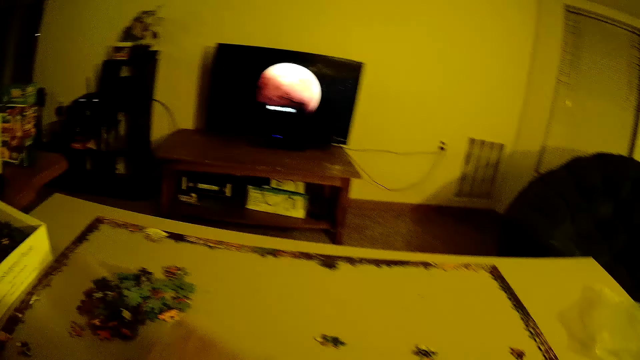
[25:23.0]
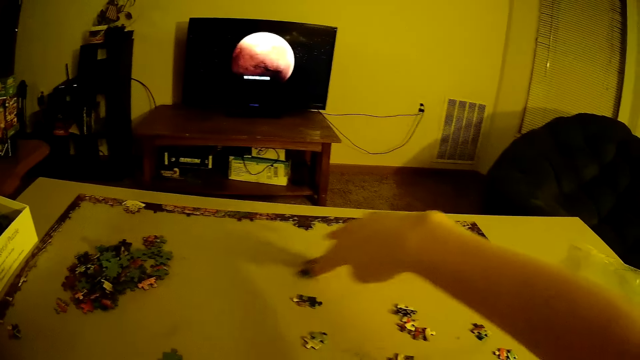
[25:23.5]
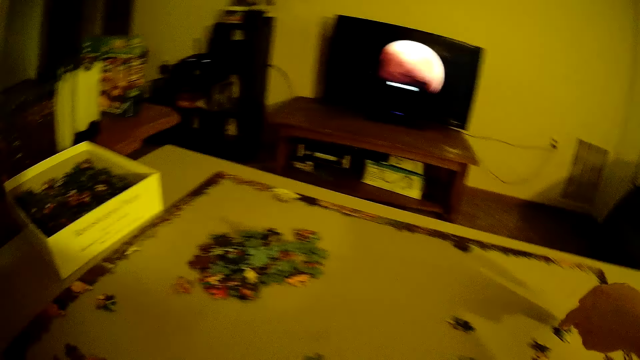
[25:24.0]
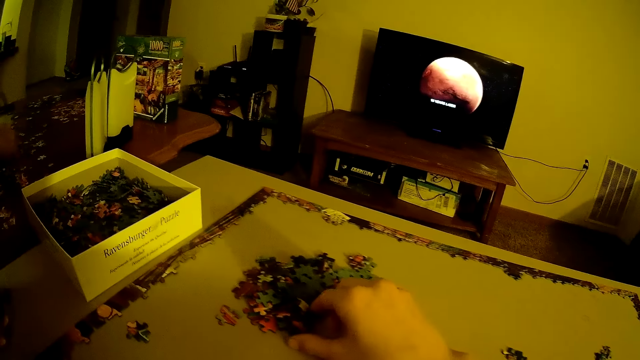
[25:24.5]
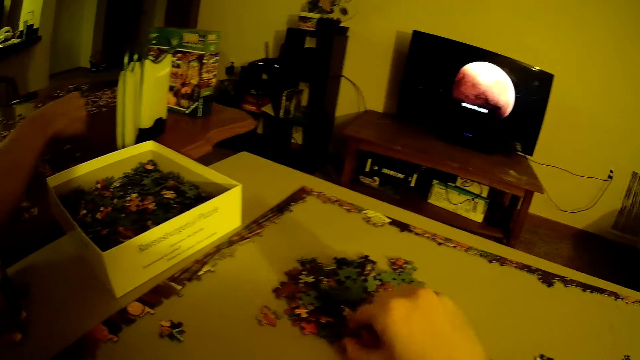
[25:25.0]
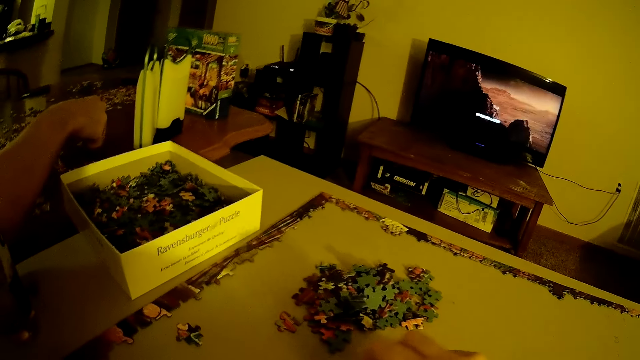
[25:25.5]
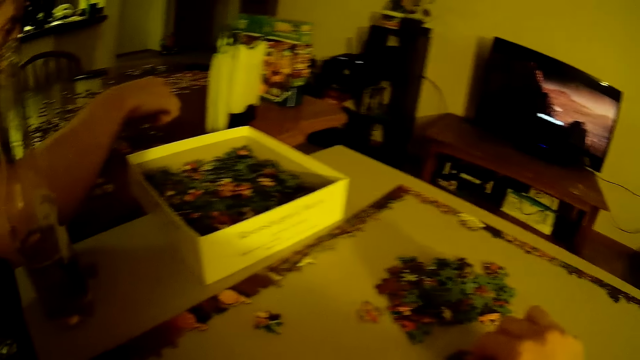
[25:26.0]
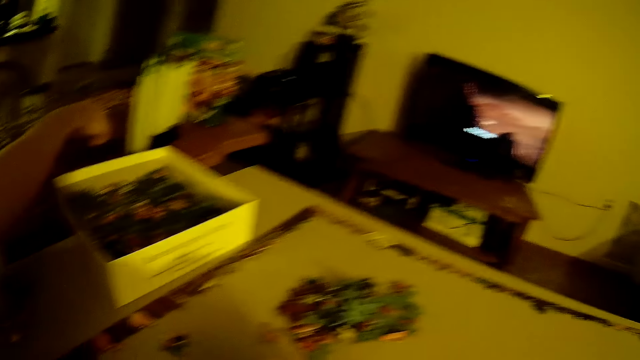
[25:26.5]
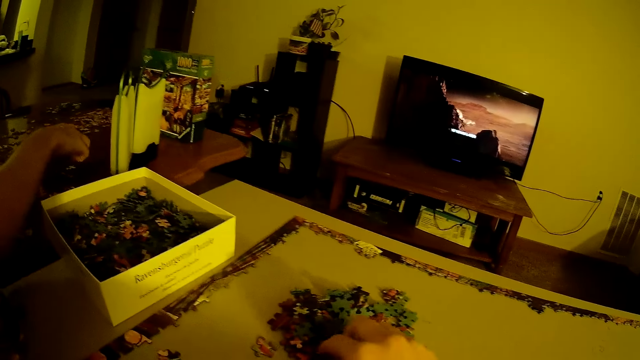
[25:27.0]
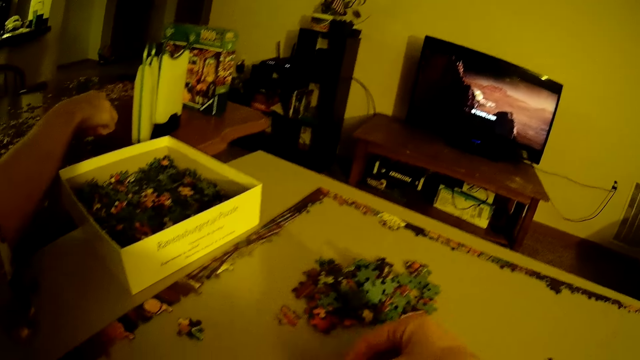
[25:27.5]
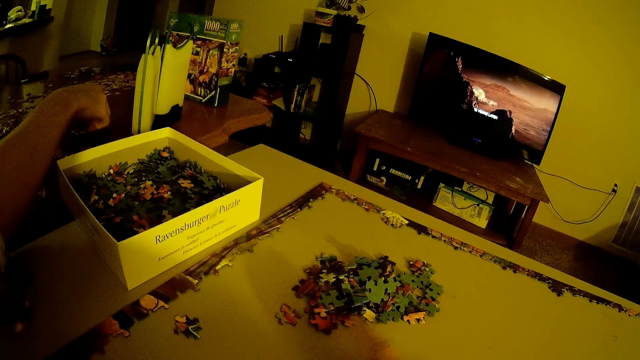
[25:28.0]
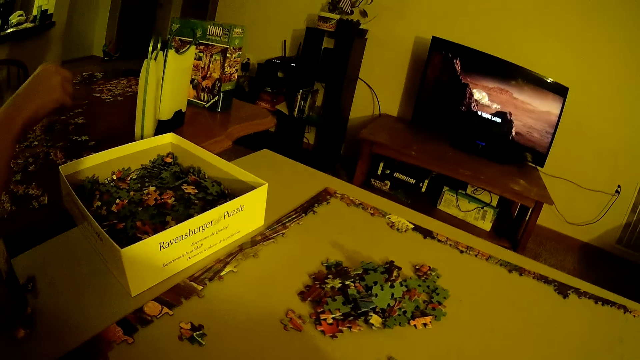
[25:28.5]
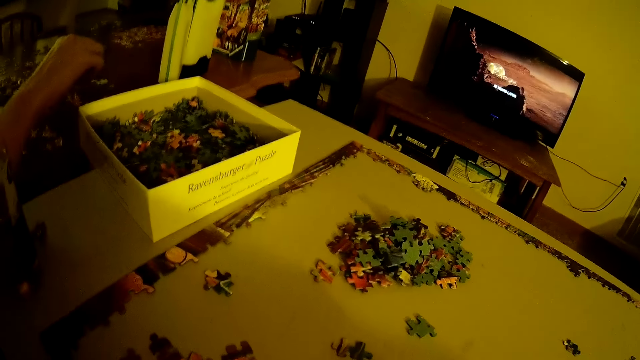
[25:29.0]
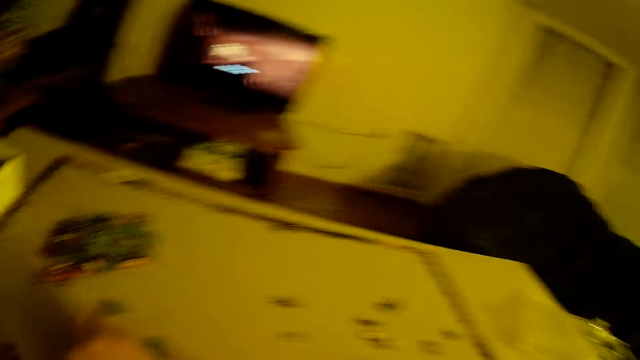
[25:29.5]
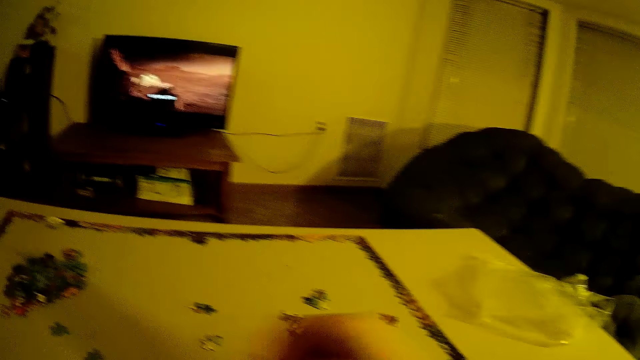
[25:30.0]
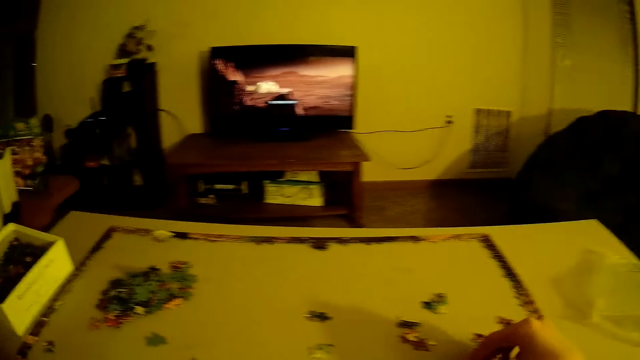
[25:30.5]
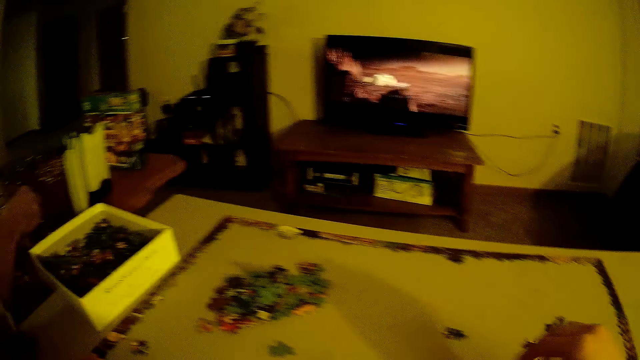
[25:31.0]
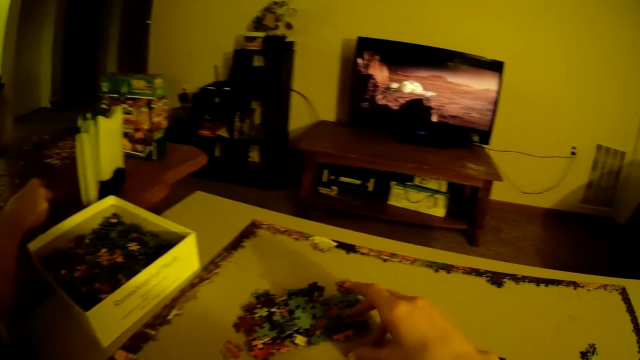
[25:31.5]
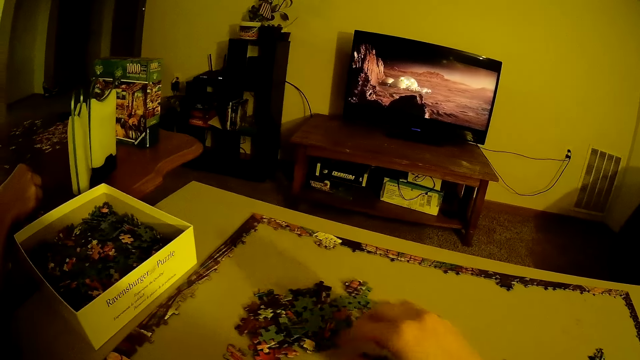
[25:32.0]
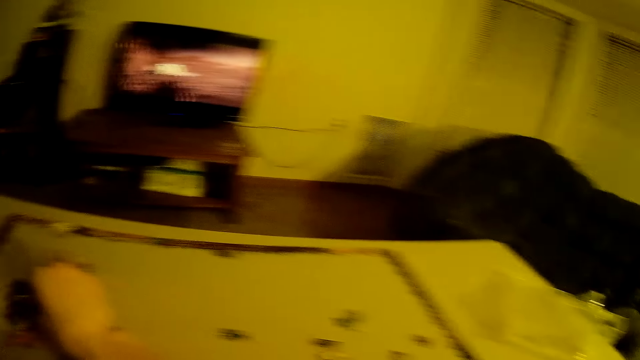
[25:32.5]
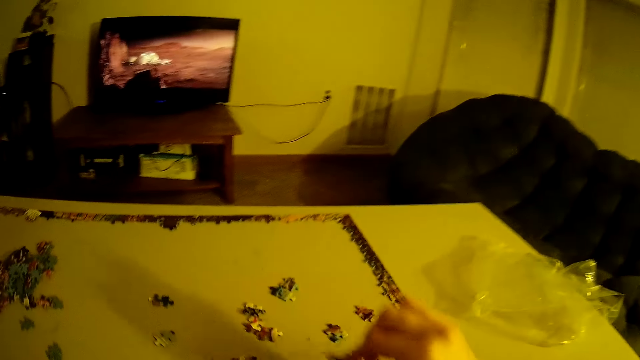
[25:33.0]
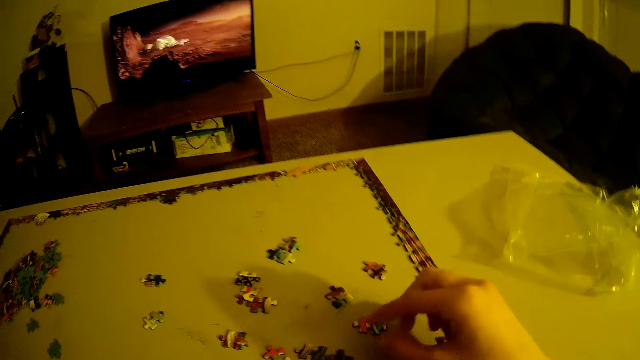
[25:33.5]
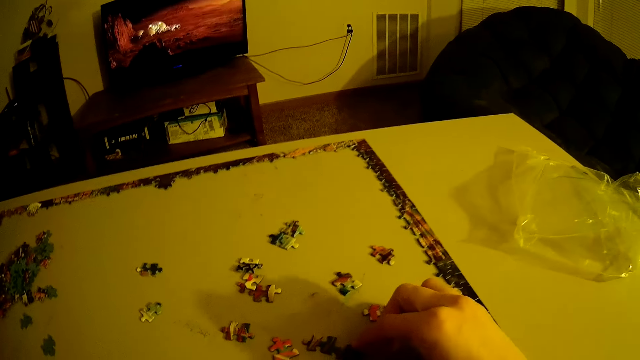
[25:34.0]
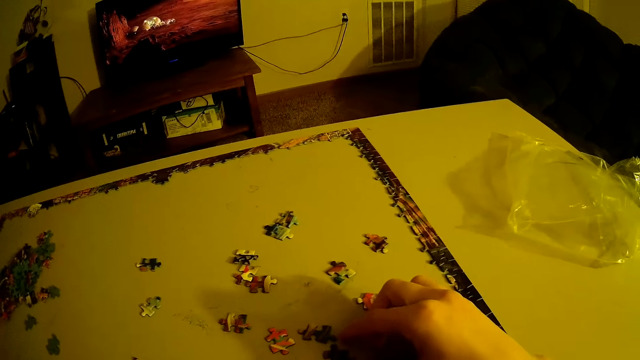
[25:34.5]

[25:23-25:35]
The camera wearer slides a card on the table.

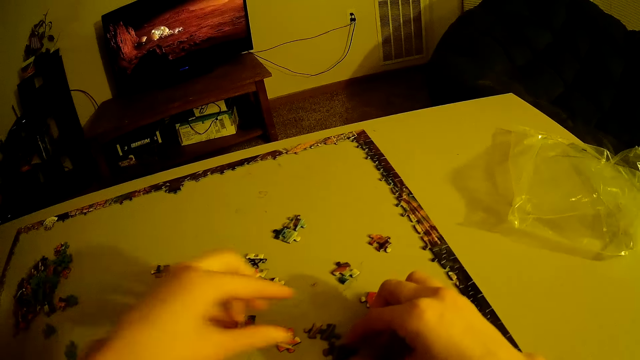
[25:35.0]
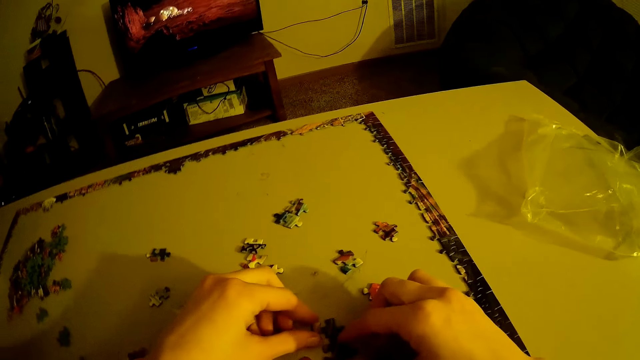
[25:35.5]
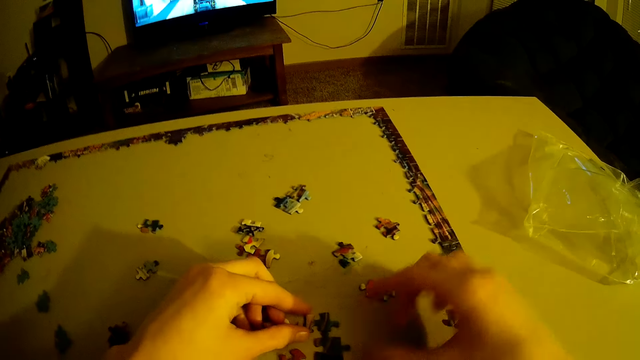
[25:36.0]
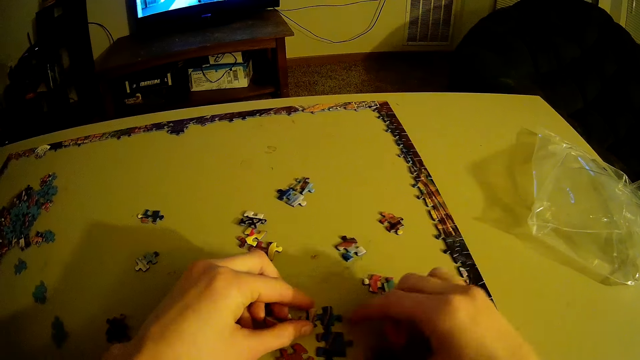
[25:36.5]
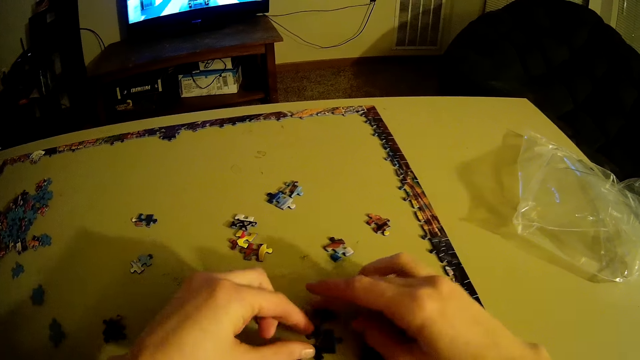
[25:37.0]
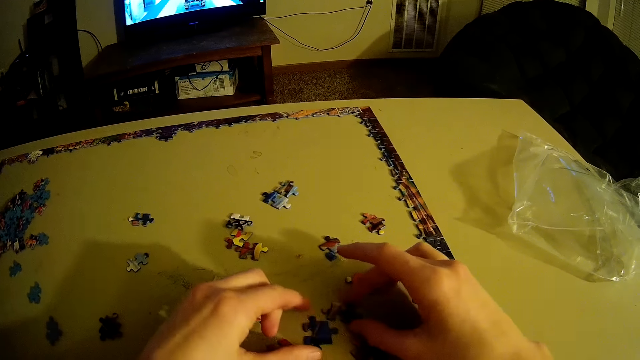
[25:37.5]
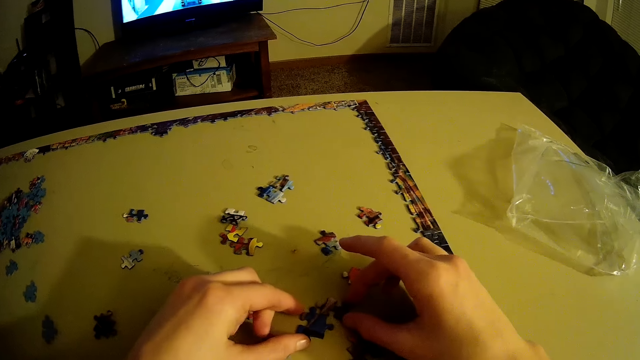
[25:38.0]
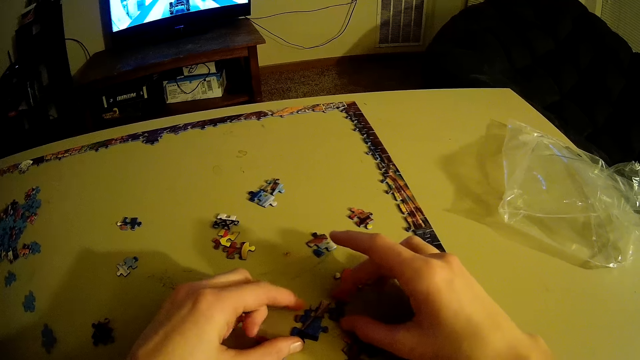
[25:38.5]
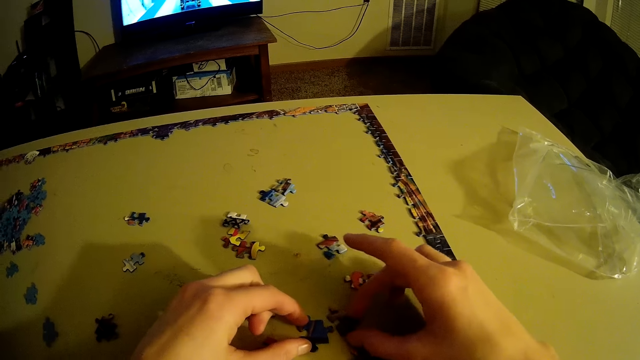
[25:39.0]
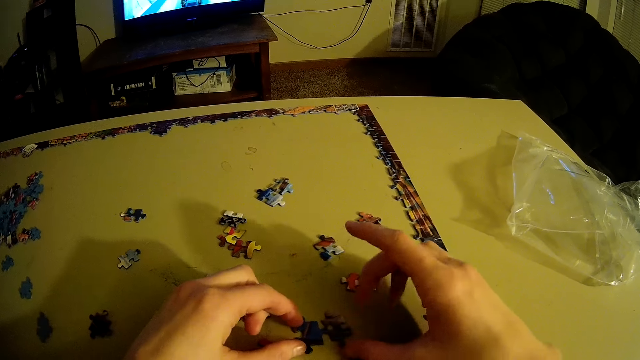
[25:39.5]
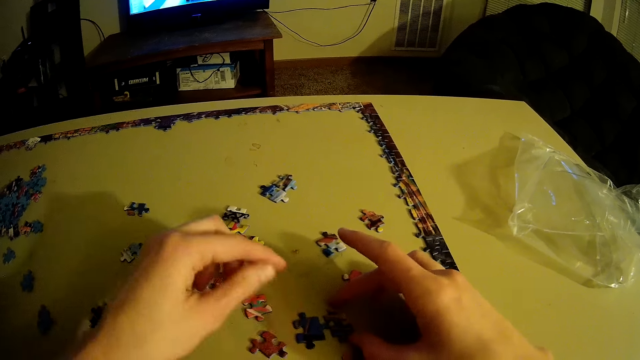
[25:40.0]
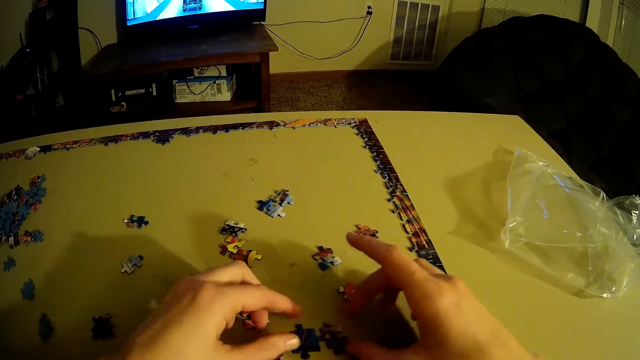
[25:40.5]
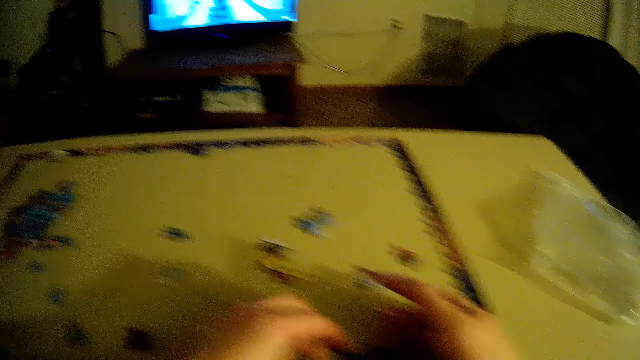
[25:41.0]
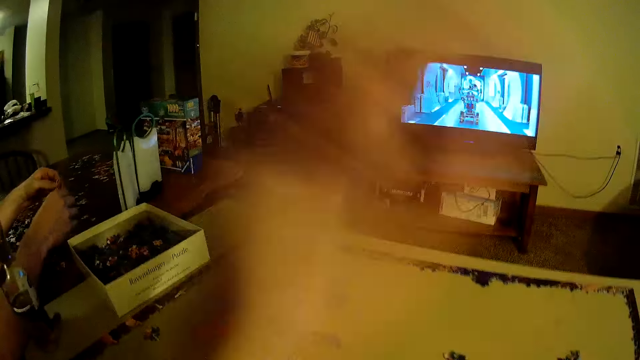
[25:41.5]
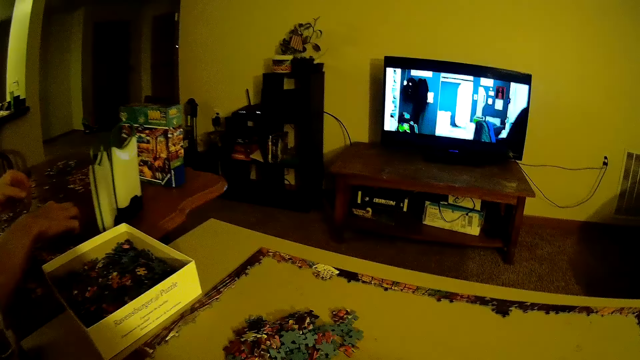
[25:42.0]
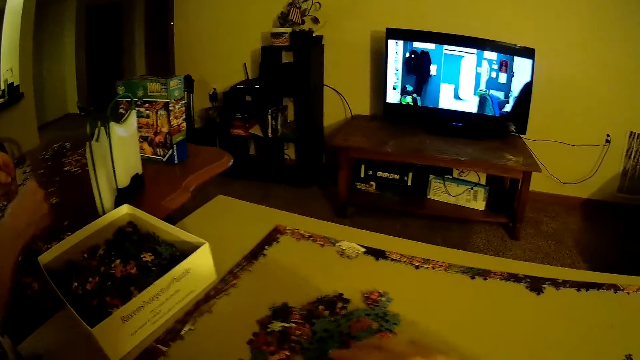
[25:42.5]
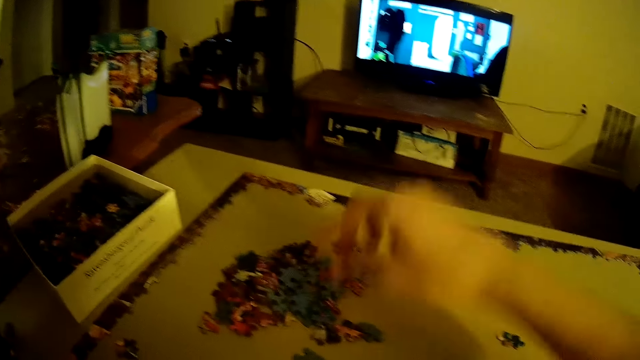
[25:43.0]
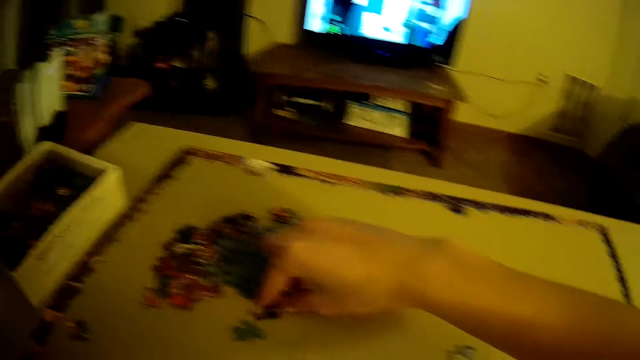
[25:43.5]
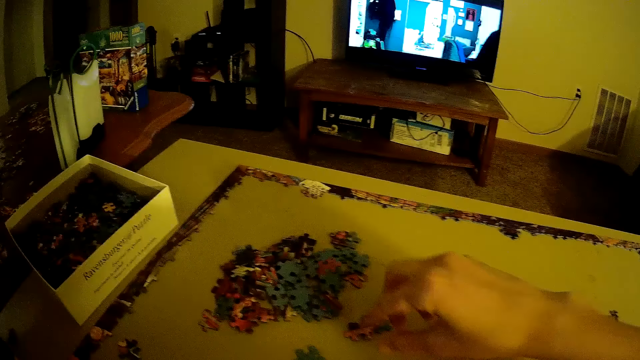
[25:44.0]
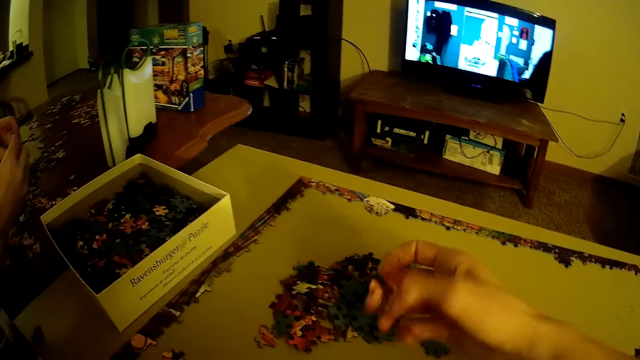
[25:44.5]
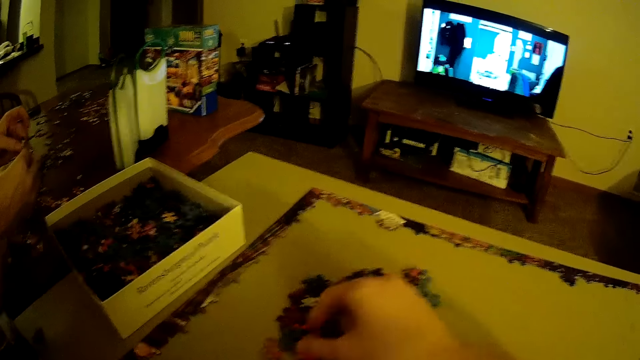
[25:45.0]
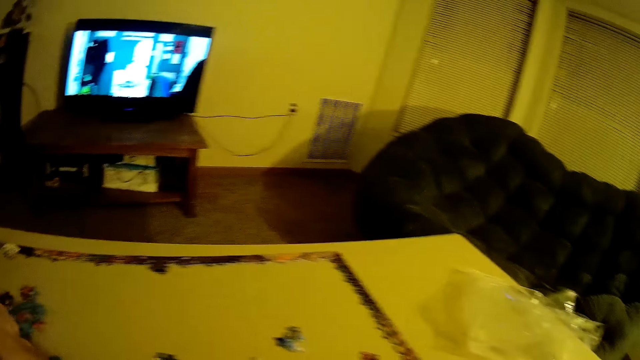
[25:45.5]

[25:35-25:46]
The camera wearer holds cards on the table. They pick up a card.
